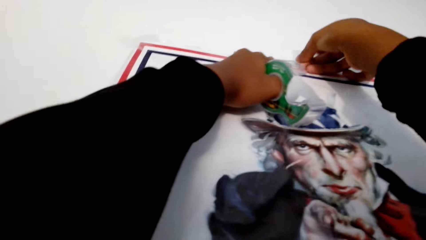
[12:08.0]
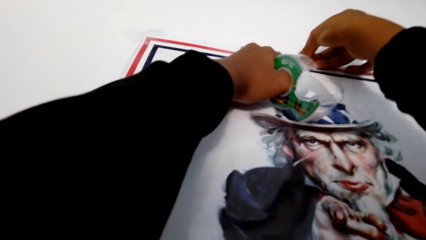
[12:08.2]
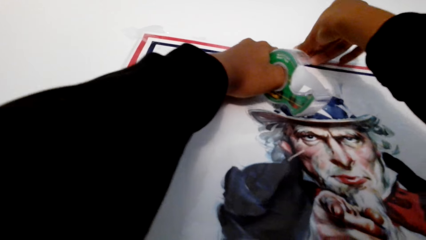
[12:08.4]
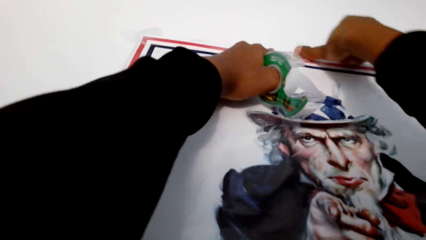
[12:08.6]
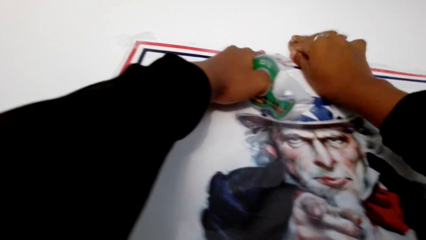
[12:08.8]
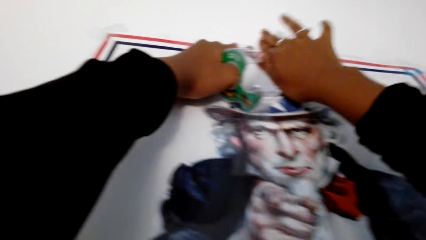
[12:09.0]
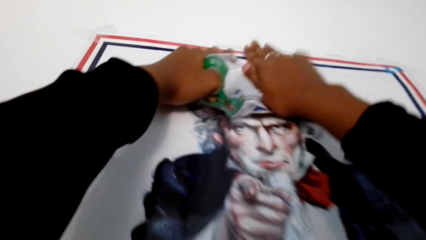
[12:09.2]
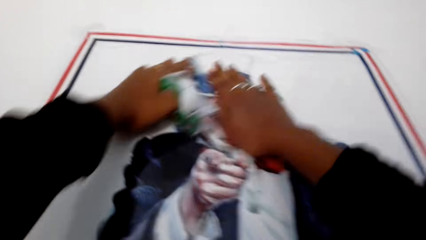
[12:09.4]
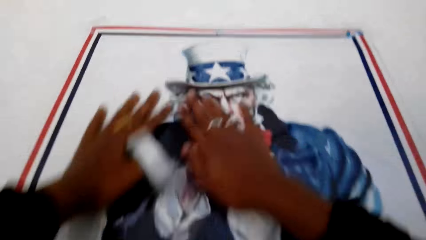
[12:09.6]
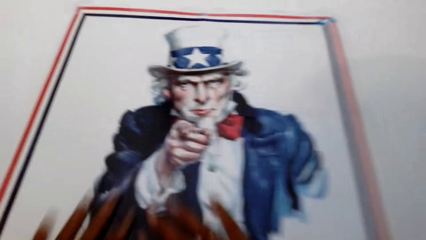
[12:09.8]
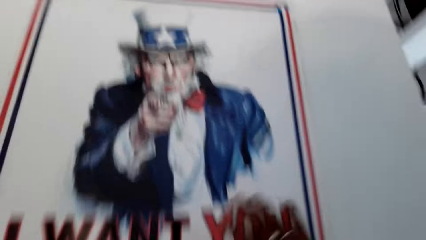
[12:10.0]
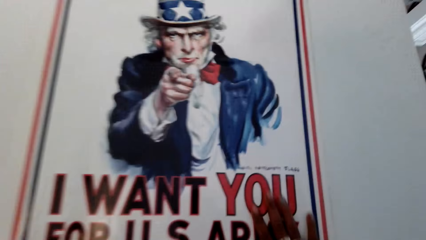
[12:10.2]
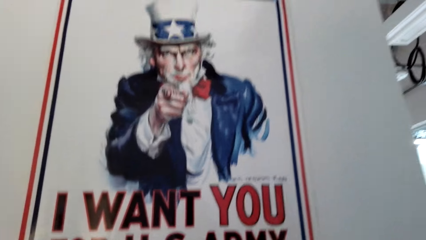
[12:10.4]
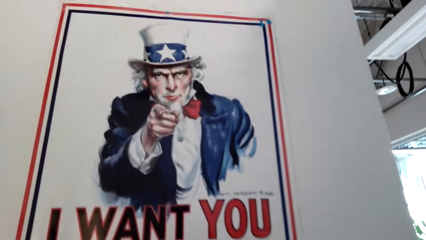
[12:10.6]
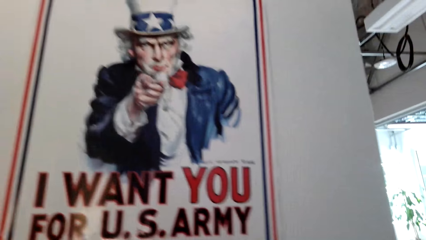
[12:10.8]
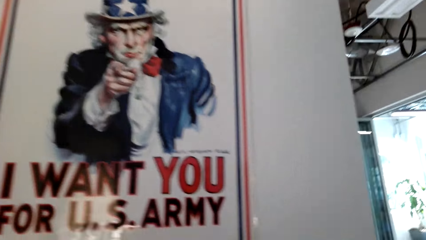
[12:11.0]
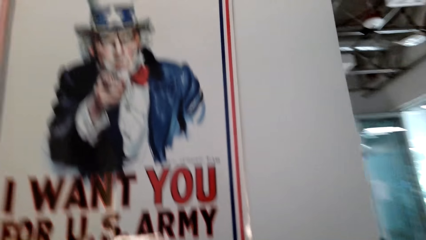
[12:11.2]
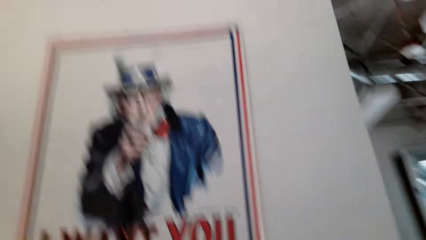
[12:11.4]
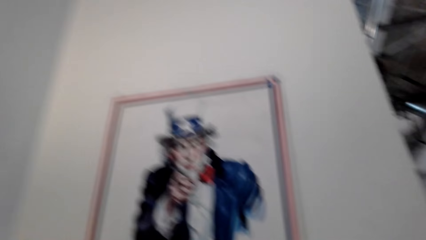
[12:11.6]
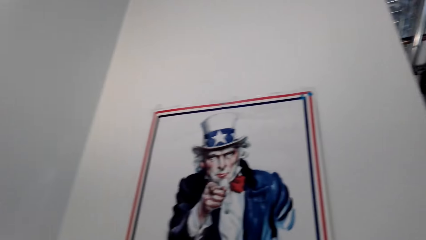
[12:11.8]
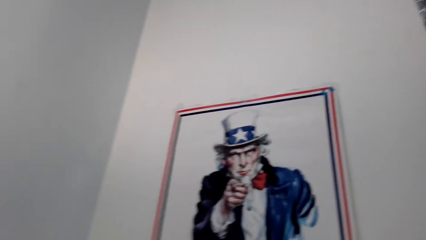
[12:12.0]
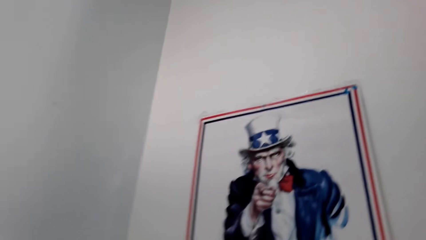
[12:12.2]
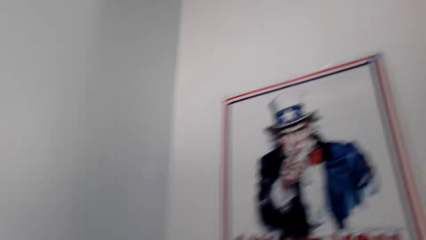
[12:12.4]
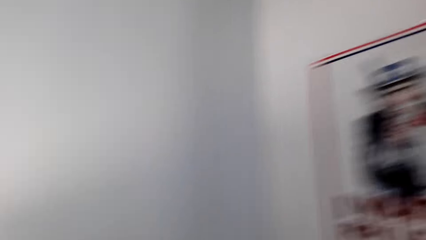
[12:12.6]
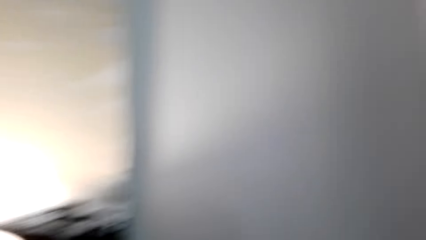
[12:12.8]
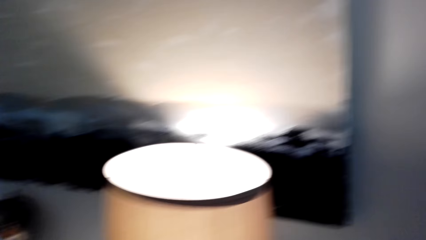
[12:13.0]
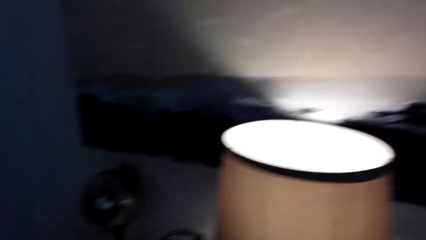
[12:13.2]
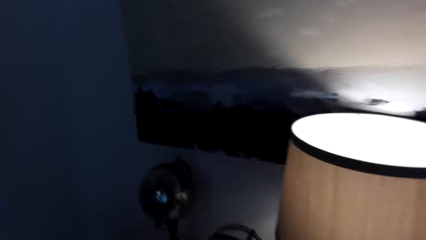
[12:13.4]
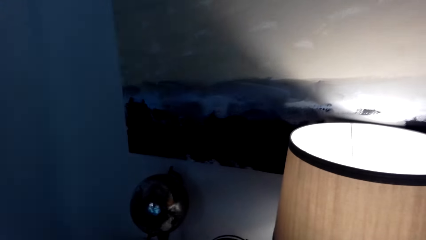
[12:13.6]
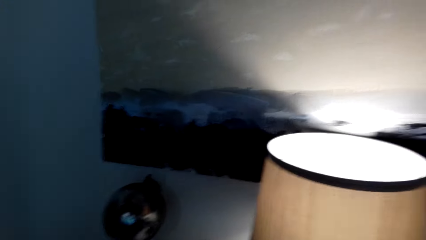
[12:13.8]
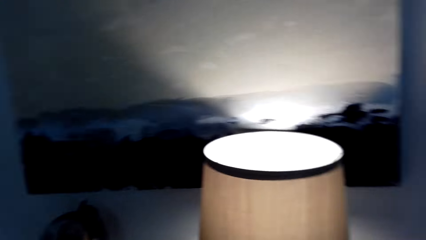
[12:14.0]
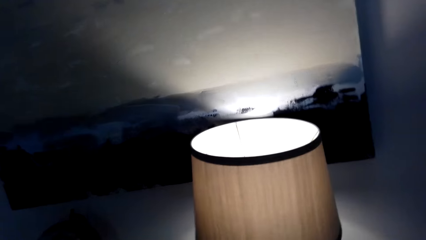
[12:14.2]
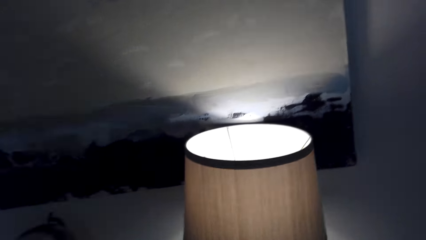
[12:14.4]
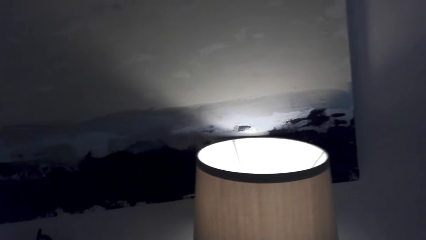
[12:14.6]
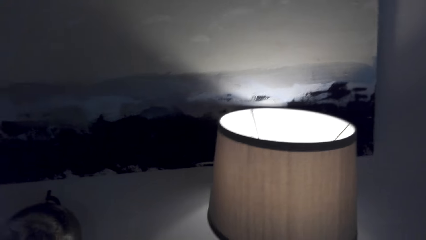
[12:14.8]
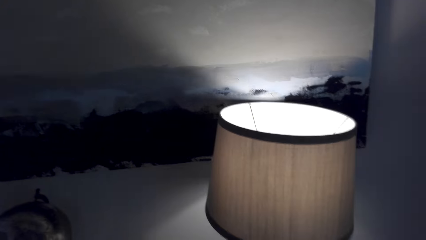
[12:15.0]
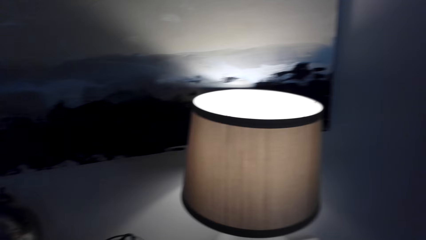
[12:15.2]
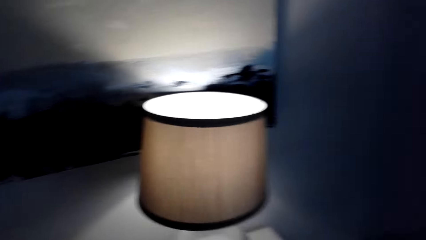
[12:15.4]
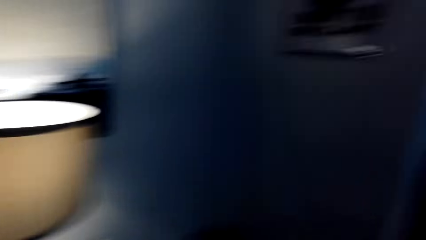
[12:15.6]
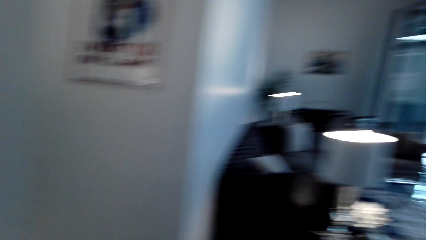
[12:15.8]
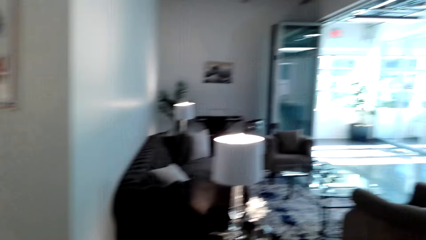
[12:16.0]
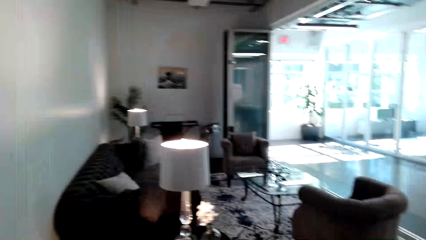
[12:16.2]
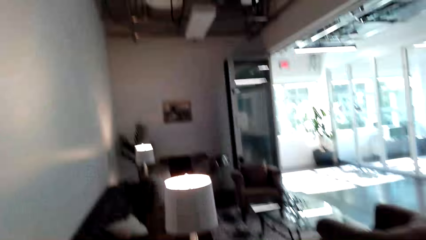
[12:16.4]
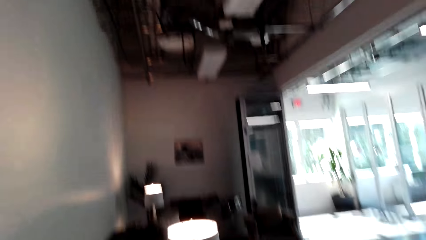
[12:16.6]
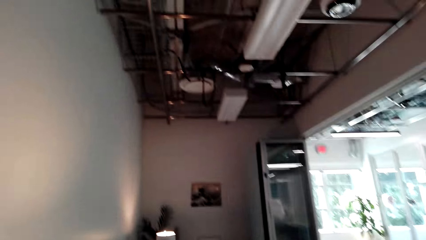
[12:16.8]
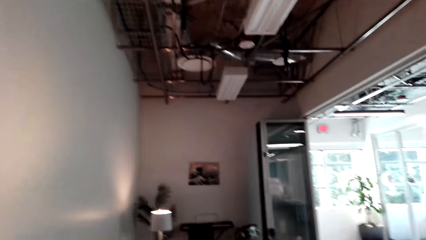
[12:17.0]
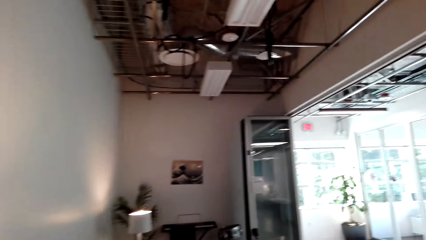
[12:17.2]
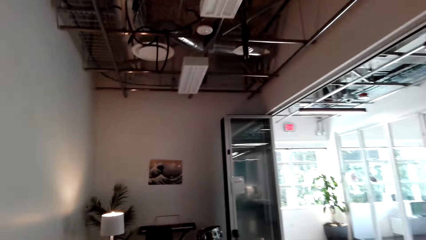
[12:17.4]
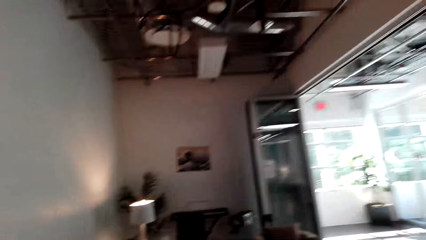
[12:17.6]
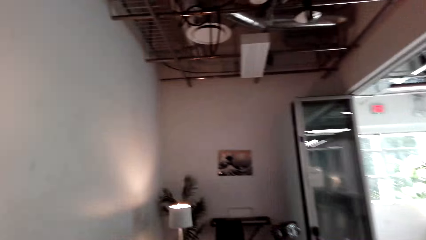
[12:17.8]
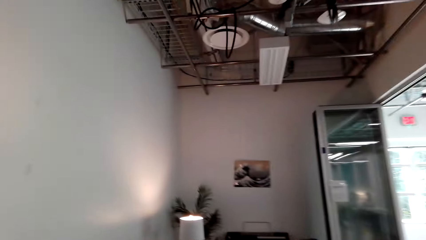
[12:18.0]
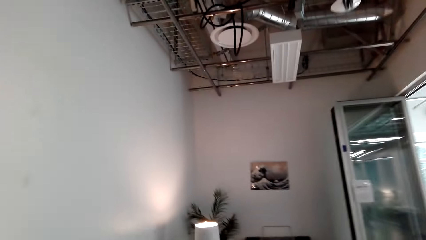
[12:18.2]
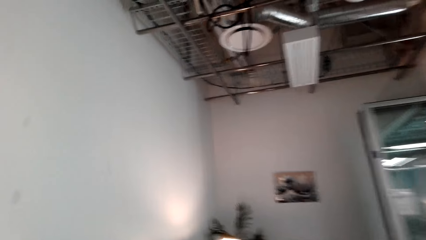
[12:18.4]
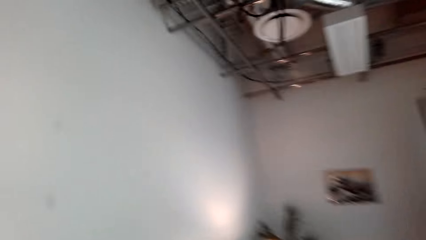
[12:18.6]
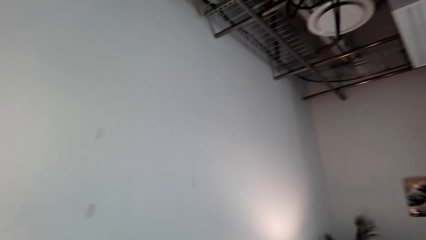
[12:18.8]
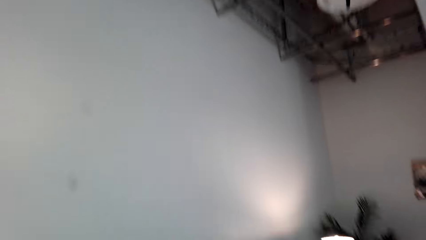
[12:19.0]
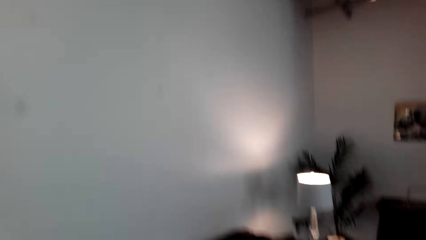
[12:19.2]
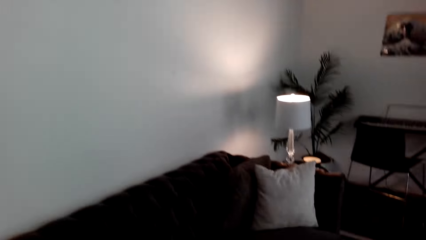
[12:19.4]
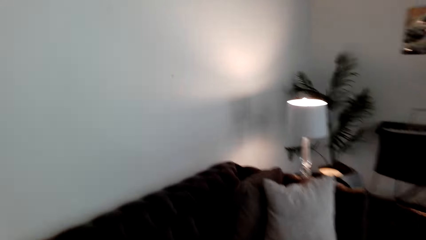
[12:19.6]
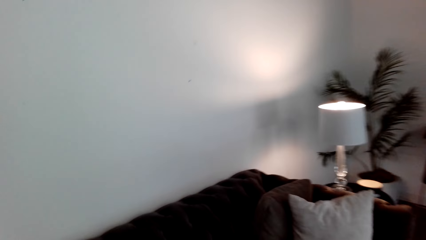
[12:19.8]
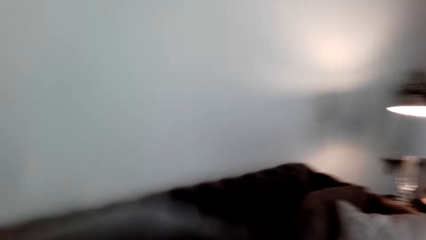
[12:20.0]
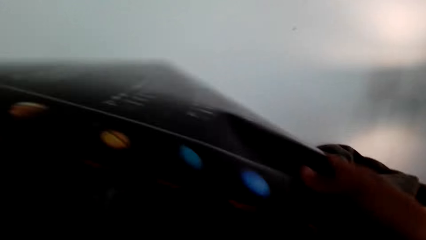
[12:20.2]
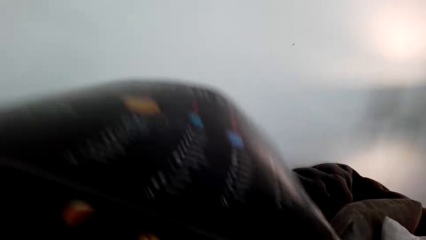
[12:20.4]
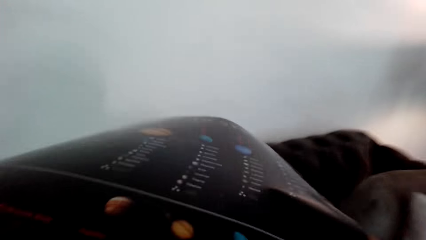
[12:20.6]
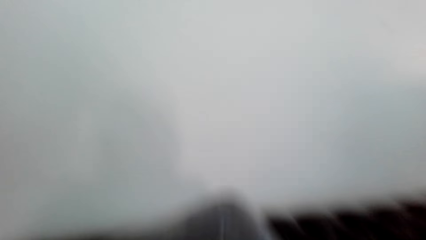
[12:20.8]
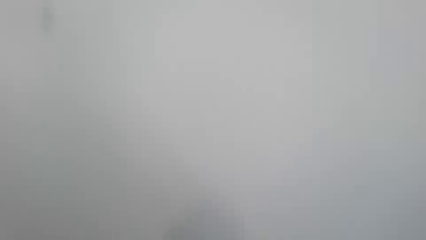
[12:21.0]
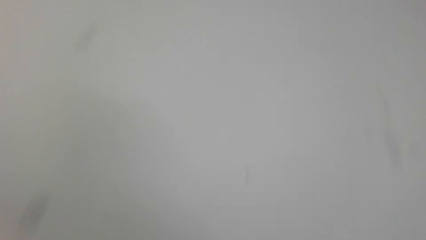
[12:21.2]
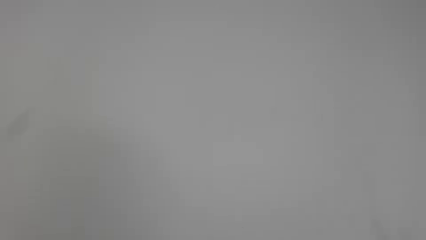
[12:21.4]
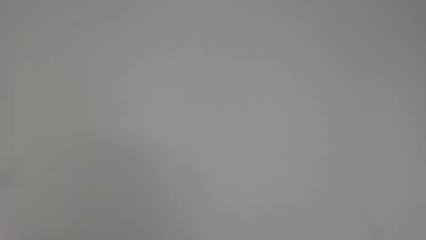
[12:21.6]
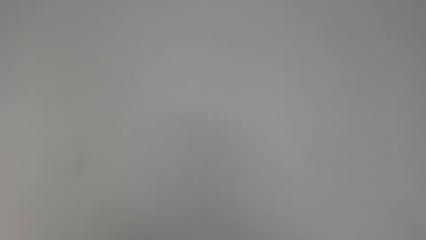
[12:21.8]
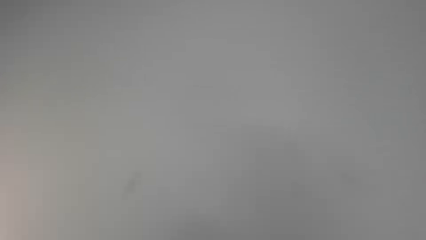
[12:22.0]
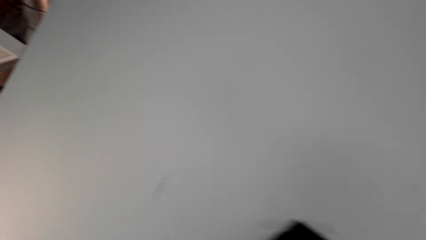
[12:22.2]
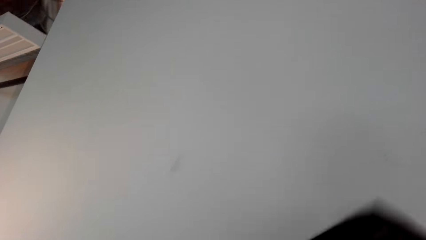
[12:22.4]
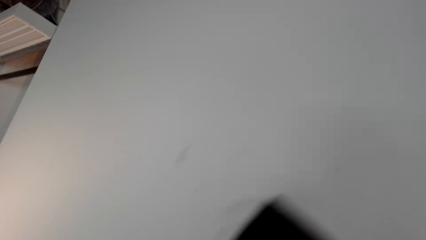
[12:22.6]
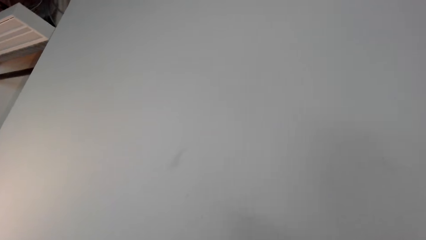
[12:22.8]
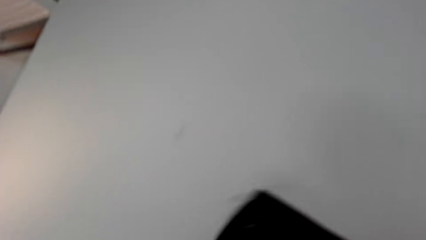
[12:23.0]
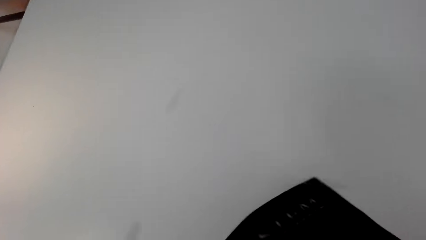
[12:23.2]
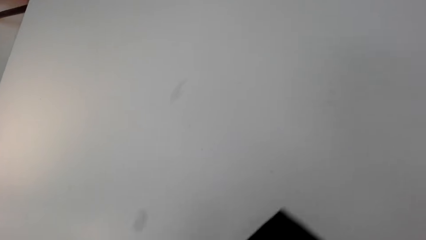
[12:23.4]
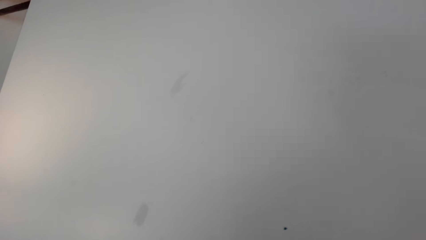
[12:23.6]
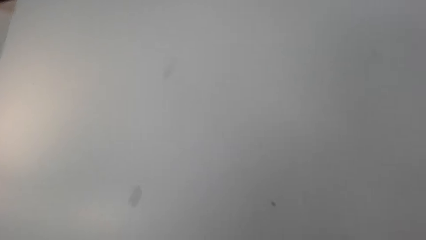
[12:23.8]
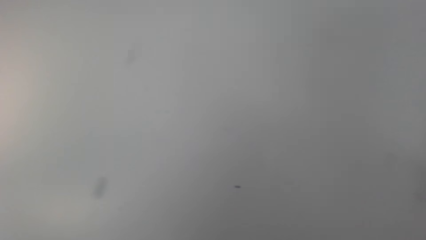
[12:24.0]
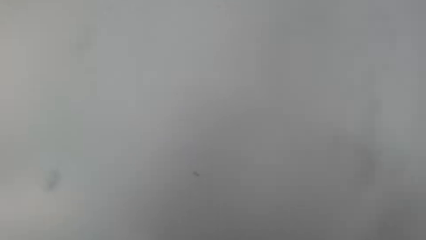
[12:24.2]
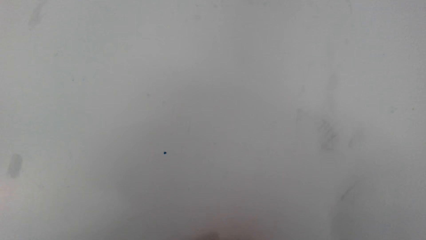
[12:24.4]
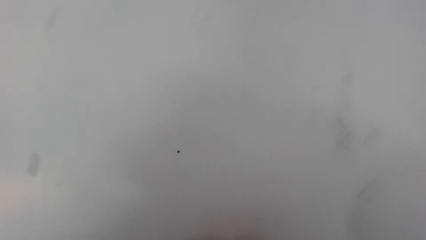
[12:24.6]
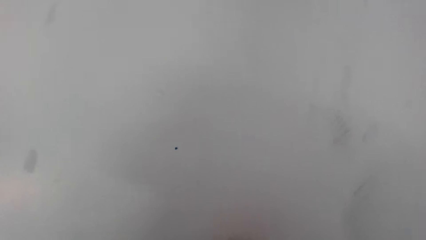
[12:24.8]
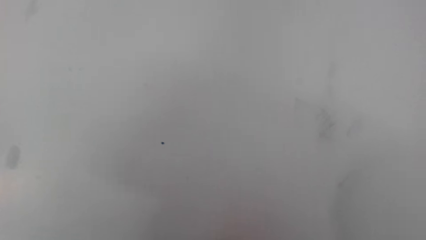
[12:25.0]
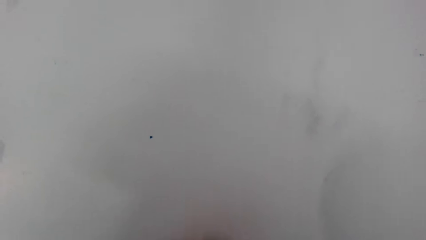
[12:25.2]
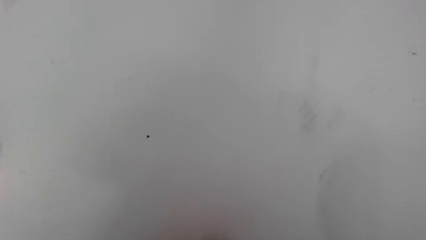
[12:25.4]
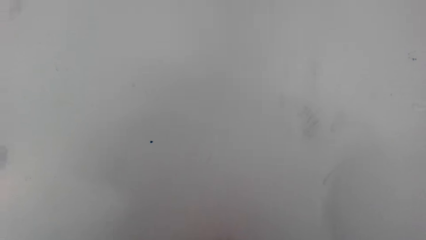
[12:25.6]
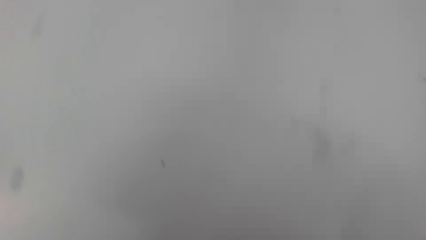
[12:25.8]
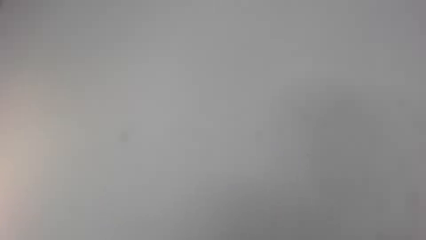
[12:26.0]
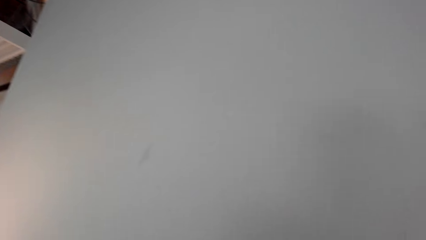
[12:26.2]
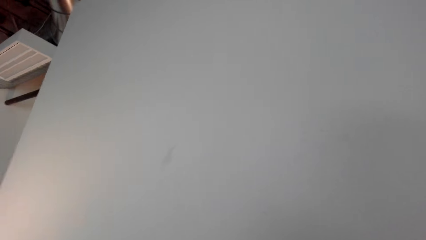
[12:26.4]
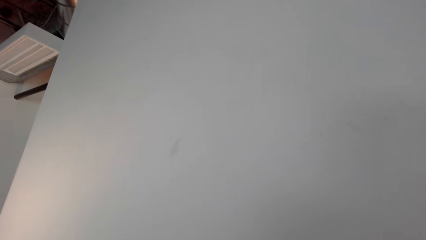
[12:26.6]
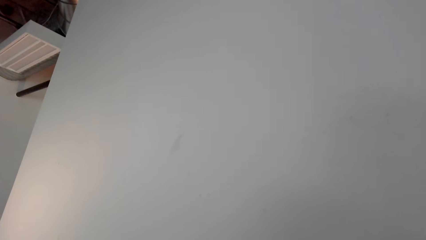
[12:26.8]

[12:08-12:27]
The camera wearer looks at the poster, looks around, and turns to the cabinet drawer. They converse with a person and walk right. The person converses with the camera wearer. The camera wearer walks forward and converses with the person. They hold the poster.
